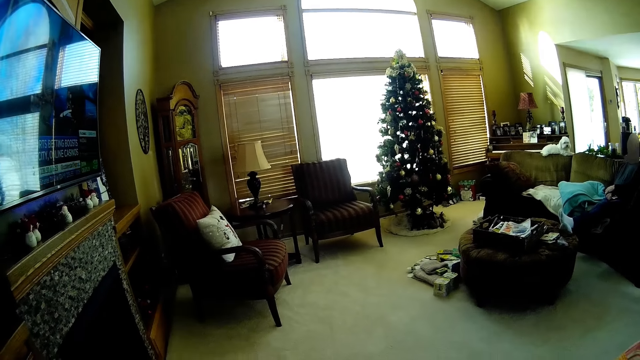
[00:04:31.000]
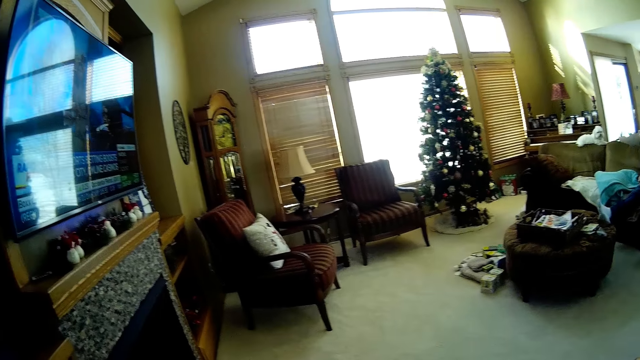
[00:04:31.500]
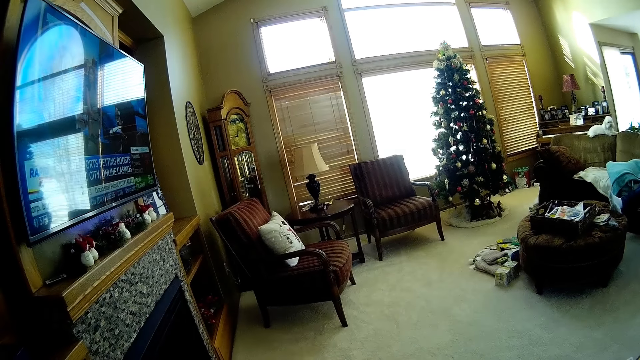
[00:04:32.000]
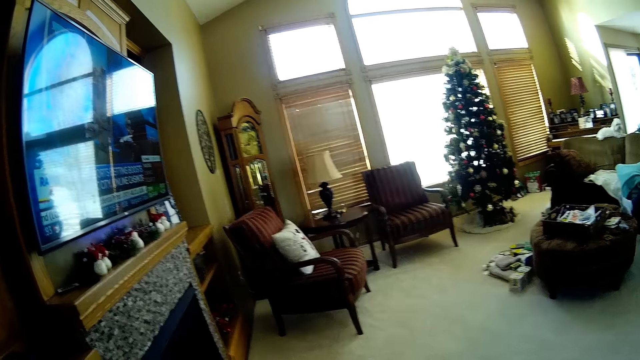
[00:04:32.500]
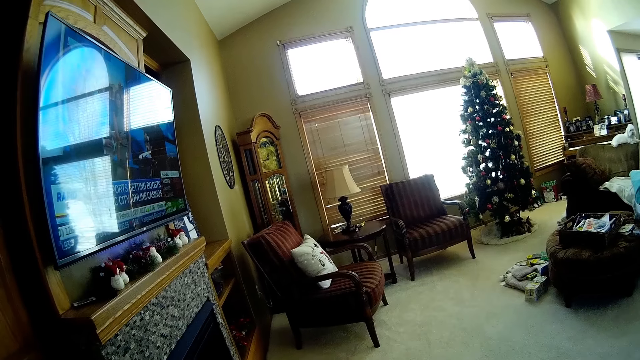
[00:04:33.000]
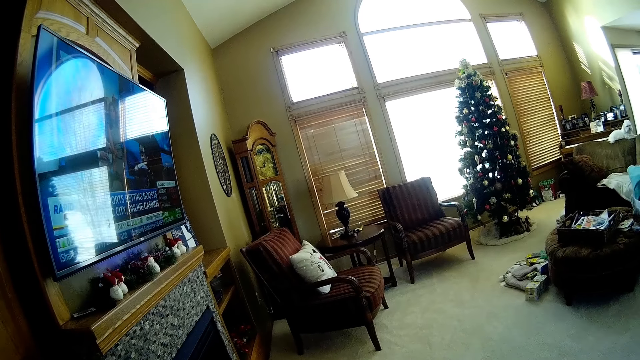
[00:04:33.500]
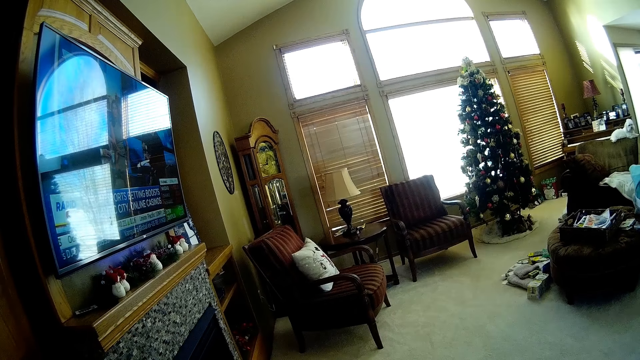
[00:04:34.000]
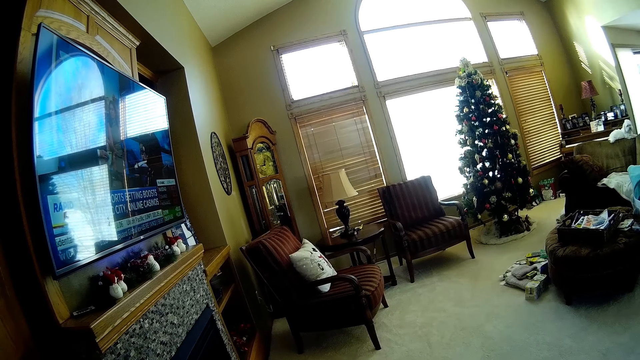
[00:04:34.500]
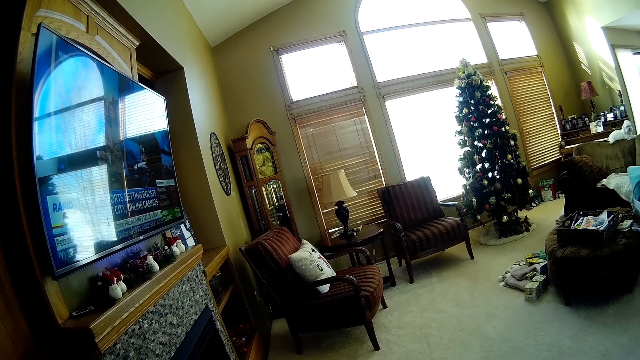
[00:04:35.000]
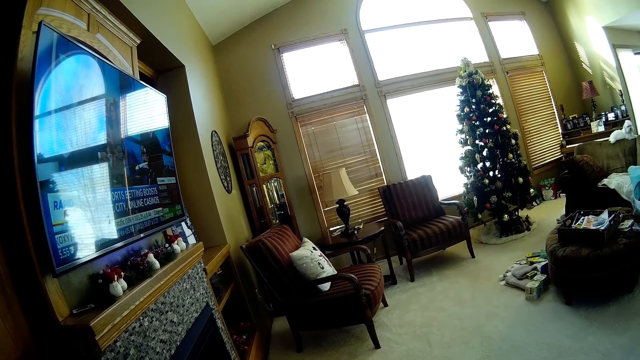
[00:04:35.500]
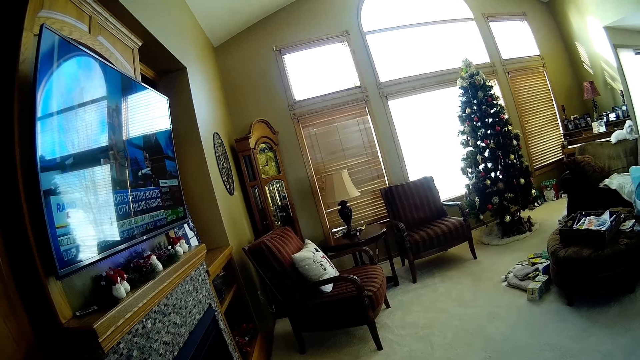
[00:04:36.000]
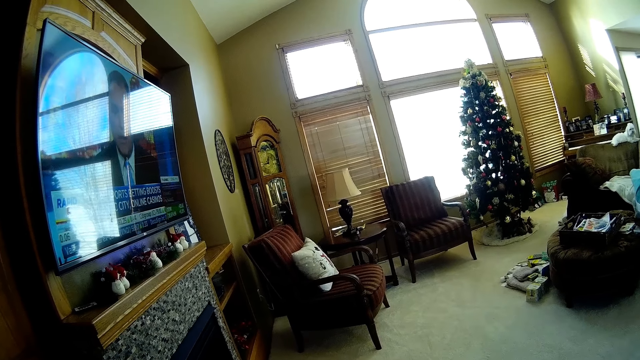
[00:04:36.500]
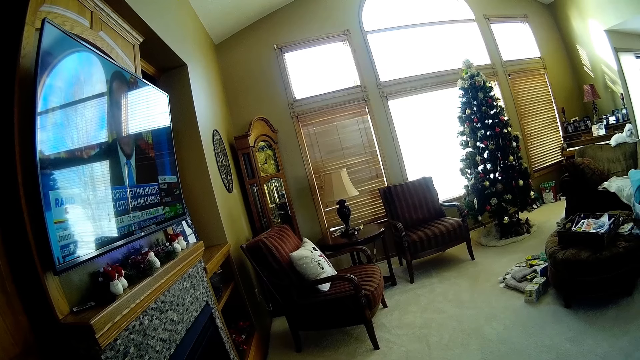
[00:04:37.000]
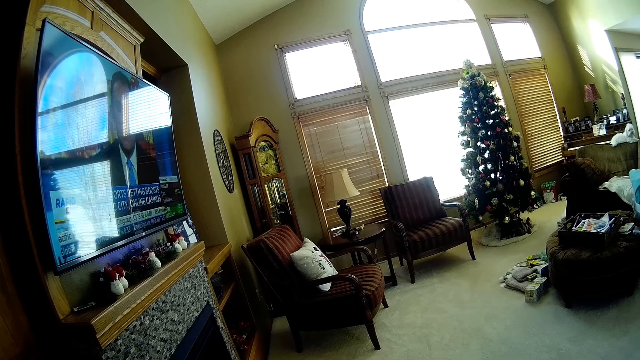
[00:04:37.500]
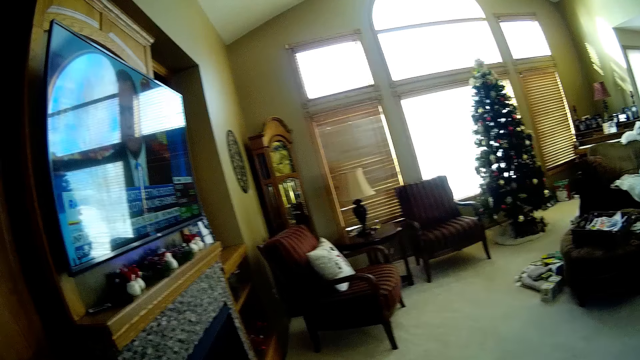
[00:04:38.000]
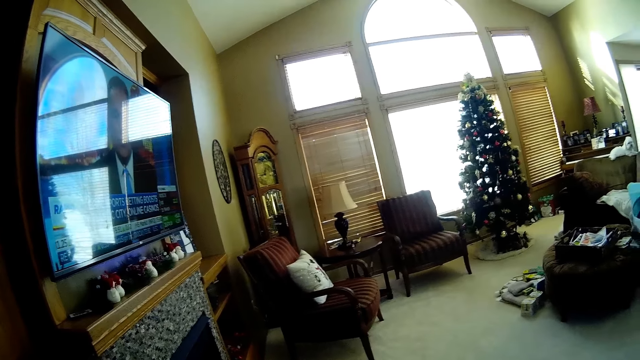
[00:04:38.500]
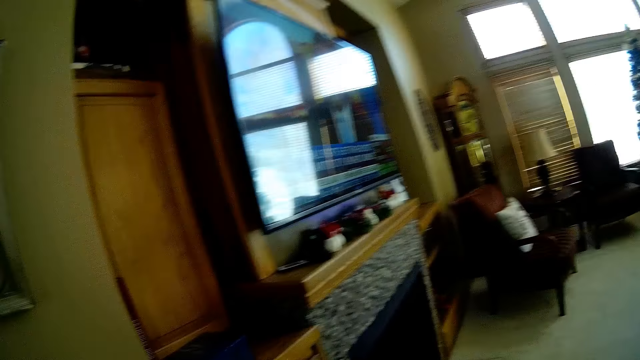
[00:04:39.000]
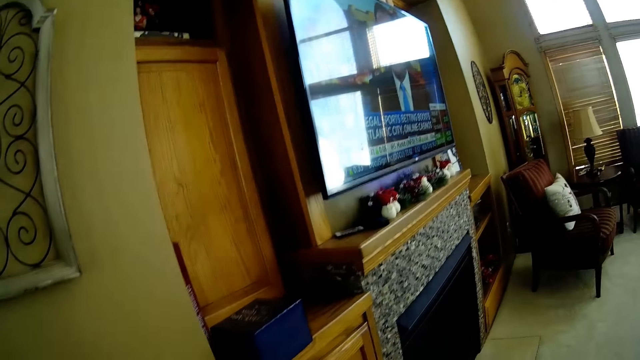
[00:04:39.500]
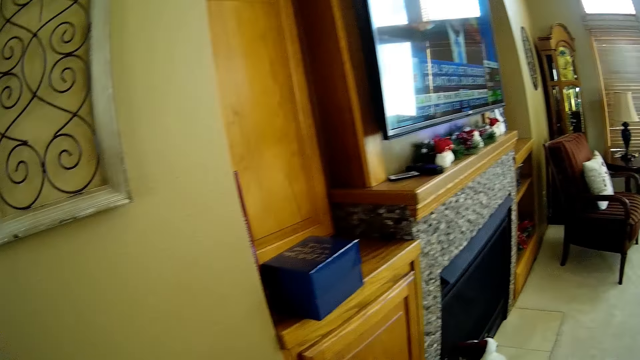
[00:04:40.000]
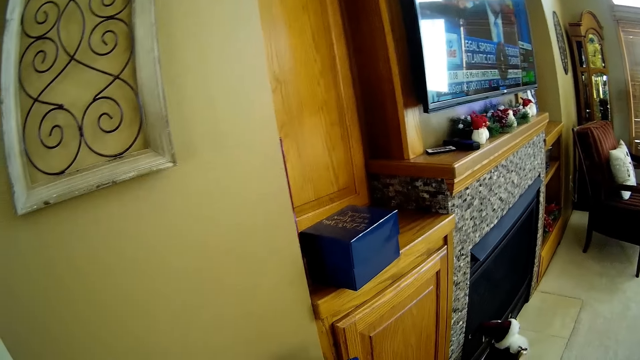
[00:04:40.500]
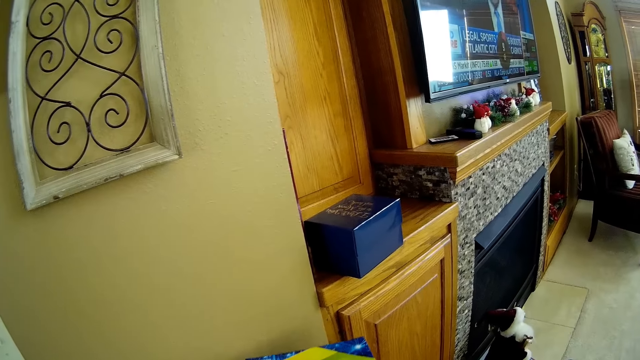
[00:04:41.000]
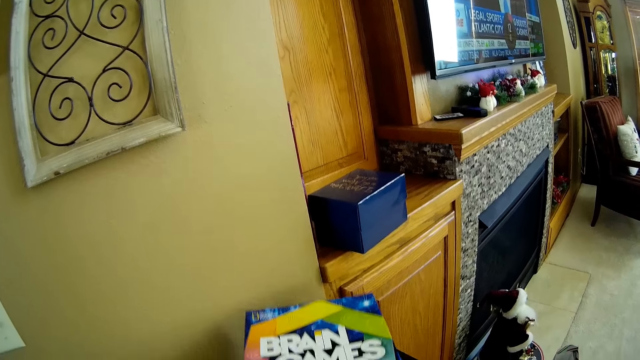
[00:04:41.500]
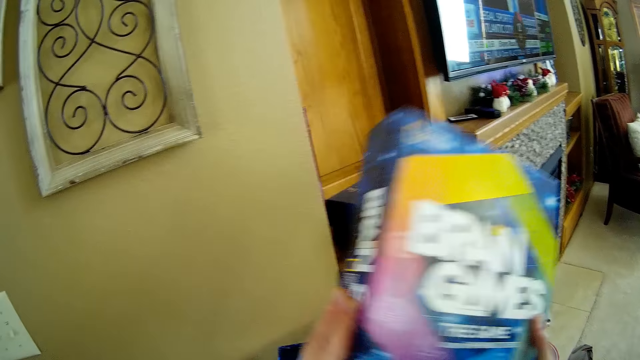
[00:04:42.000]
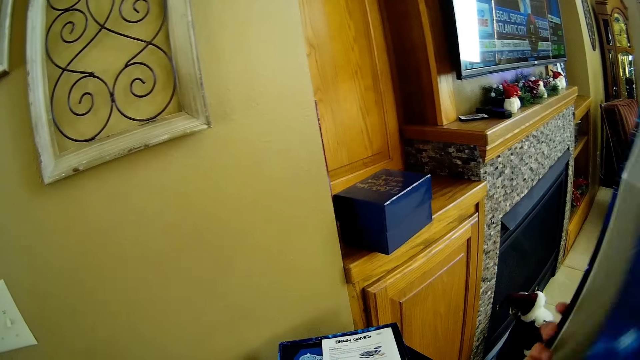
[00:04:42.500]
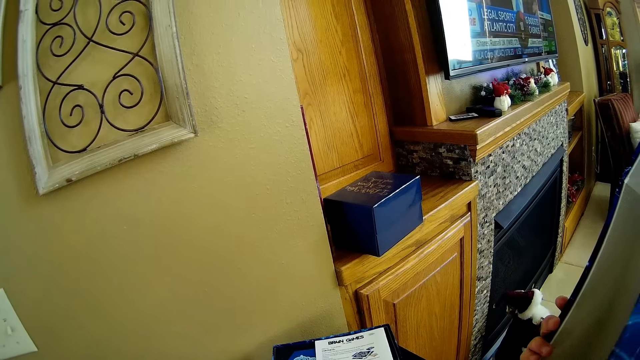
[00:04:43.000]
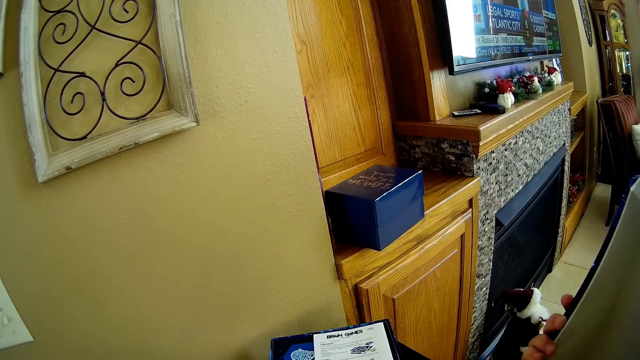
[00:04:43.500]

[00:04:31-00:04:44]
The camera wearer opens the box of a board game with both hands.

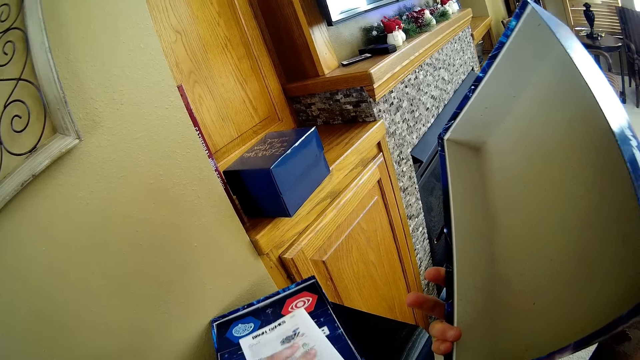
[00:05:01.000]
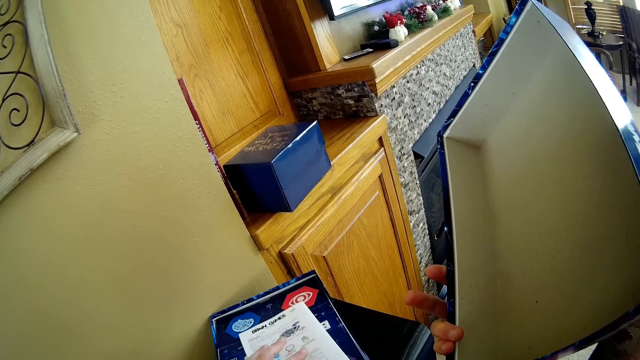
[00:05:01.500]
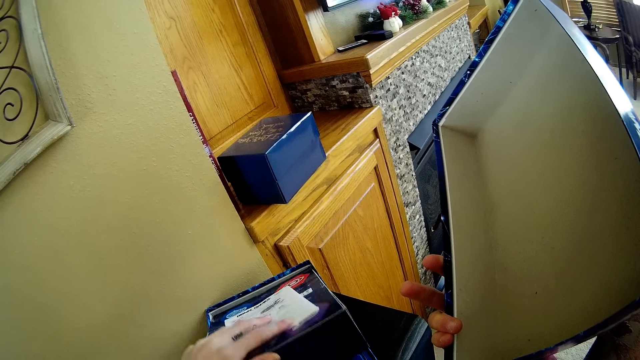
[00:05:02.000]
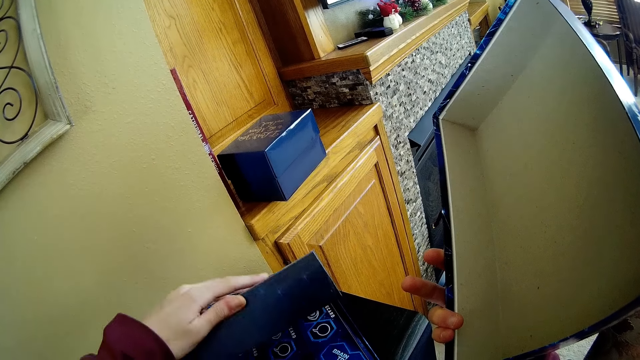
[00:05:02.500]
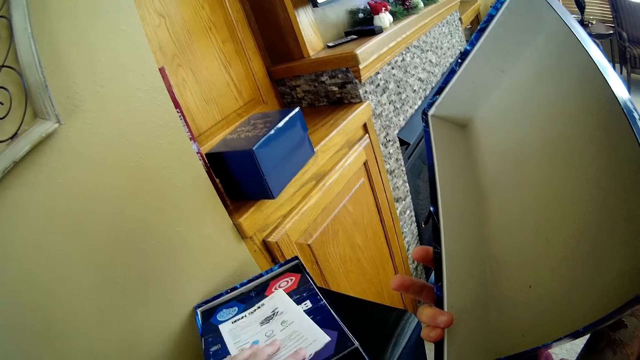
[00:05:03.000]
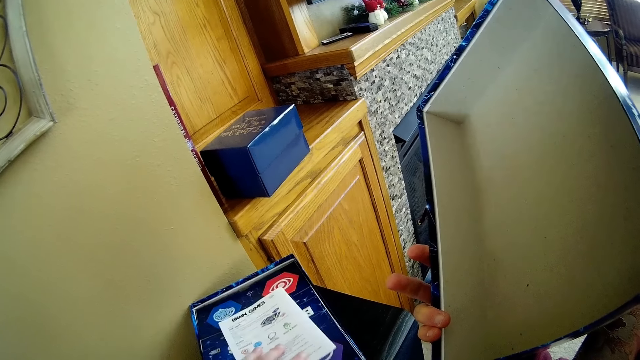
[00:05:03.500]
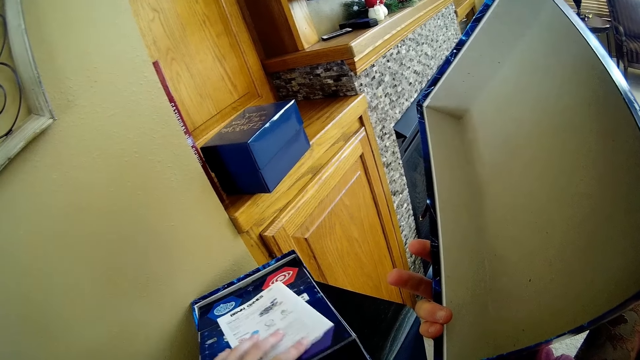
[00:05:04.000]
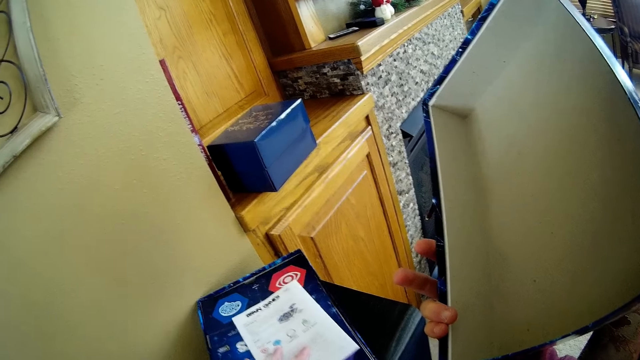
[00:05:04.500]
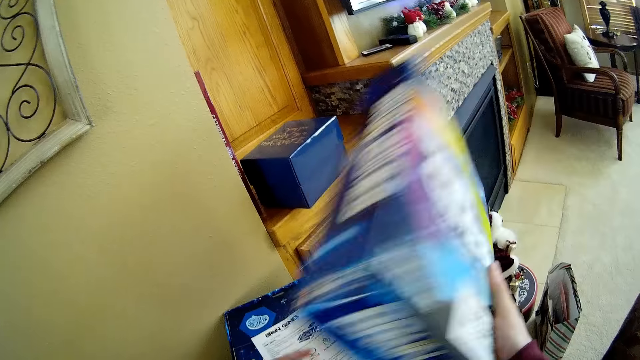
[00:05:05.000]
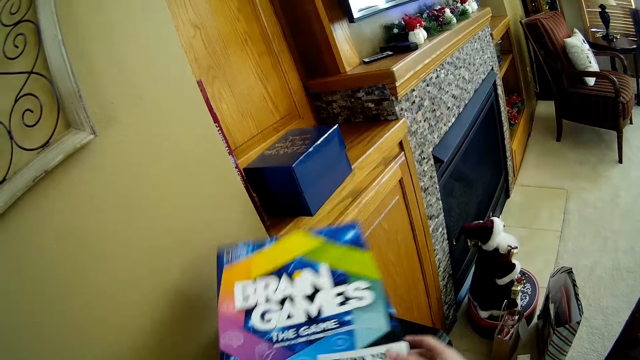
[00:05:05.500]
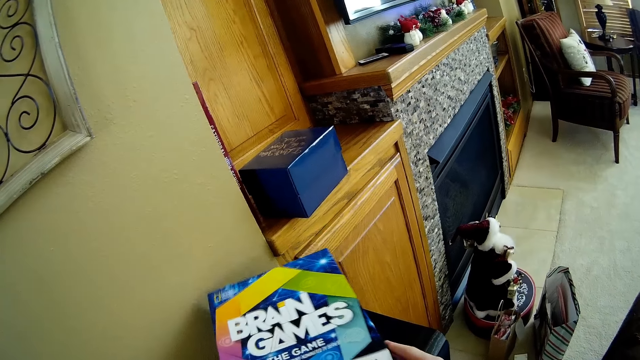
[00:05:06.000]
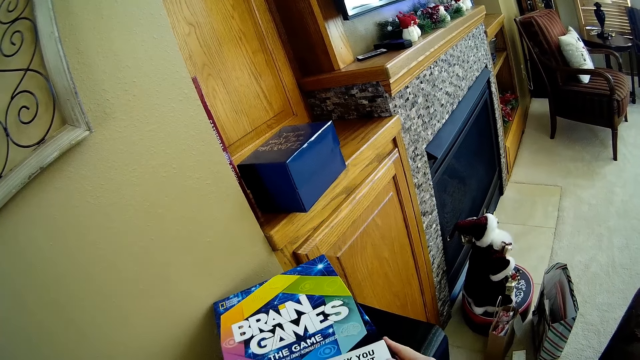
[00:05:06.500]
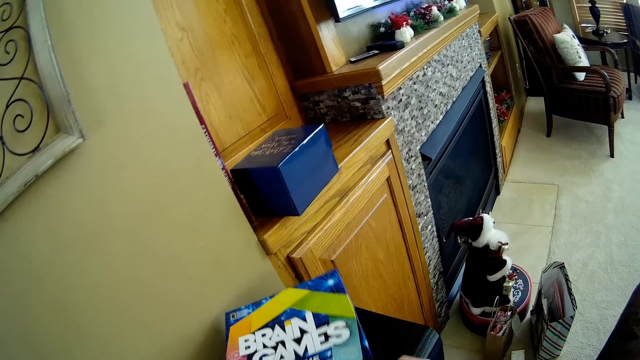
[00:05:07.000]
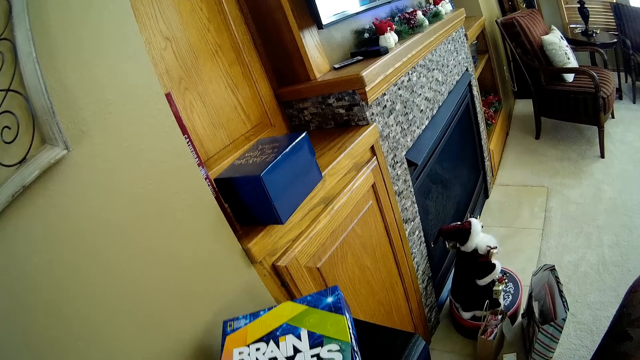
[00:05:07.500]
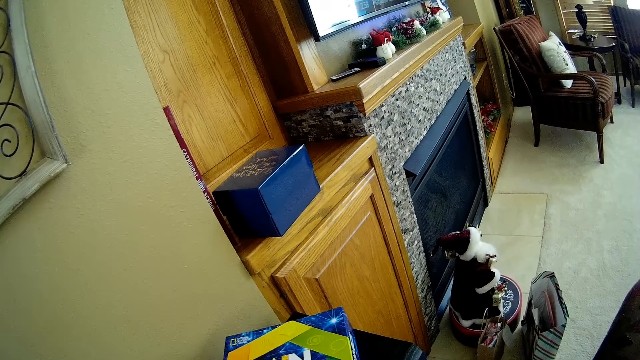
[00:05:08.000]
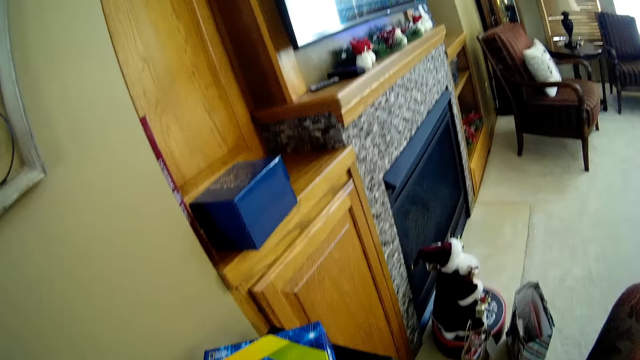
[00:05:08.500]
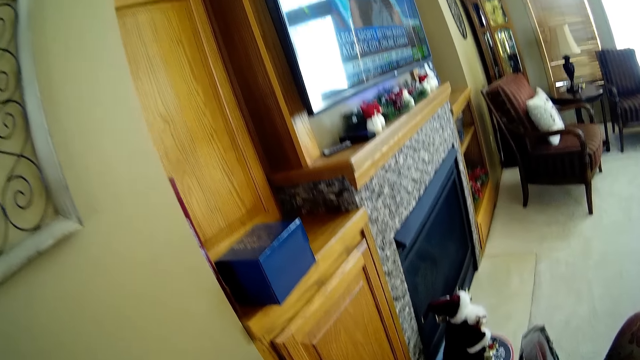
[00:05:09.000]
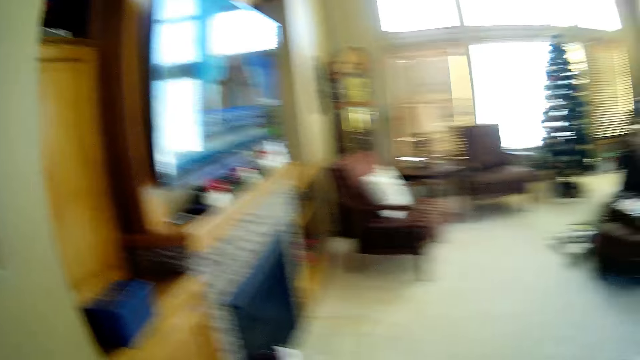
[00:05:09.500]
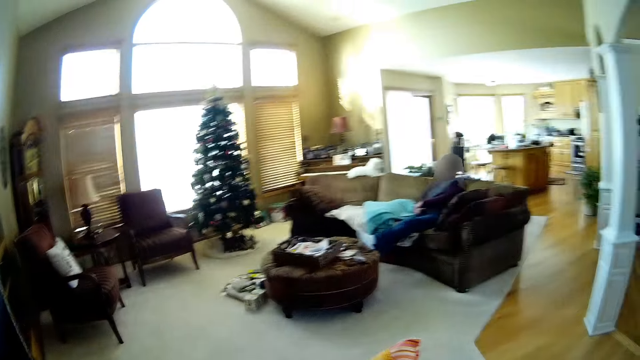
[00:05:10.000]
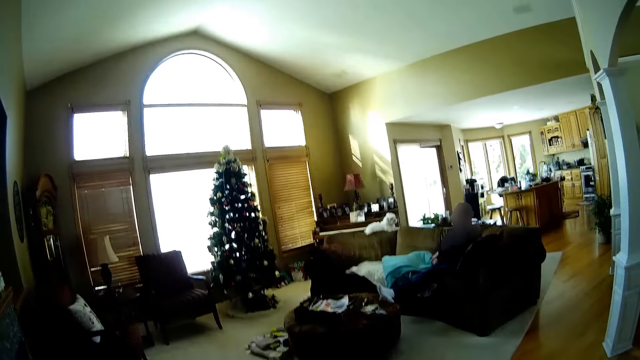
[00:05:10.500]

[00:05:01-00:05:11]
The camera wearer opens the board game with her left hand. She closes the board game with both hands. She puts the box down on her right hand.
